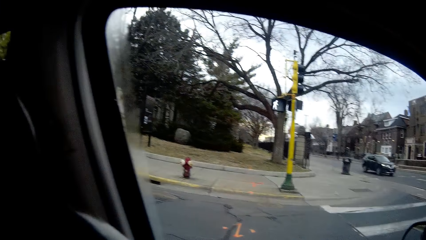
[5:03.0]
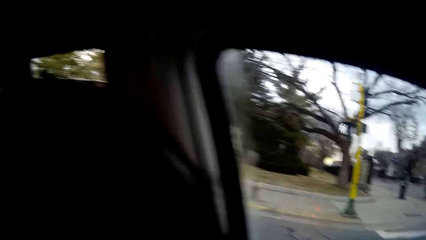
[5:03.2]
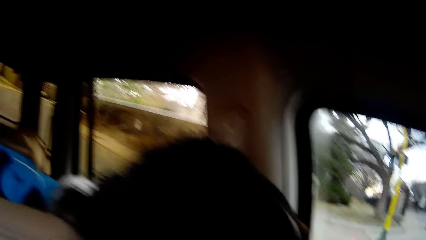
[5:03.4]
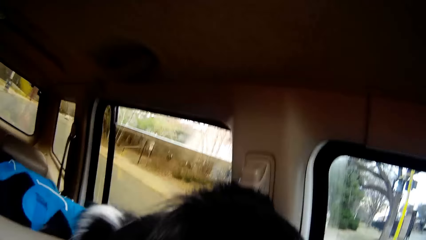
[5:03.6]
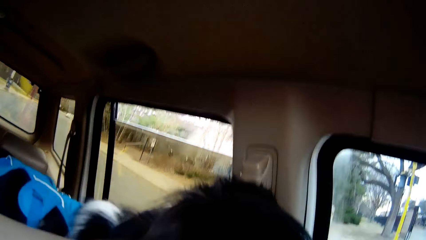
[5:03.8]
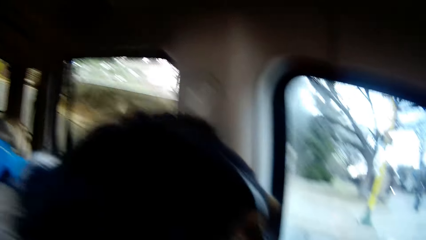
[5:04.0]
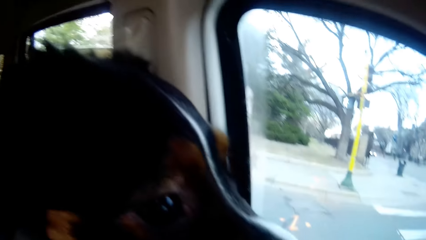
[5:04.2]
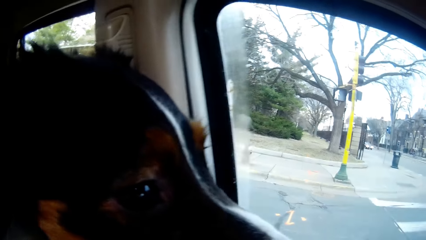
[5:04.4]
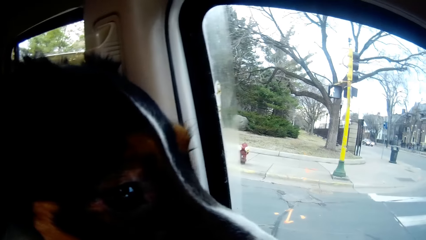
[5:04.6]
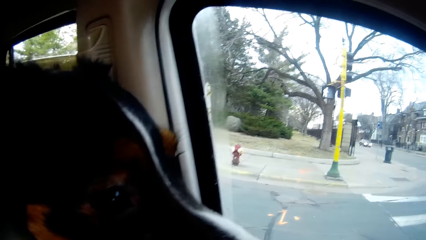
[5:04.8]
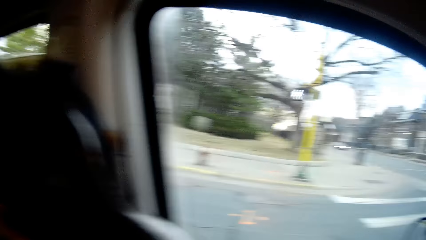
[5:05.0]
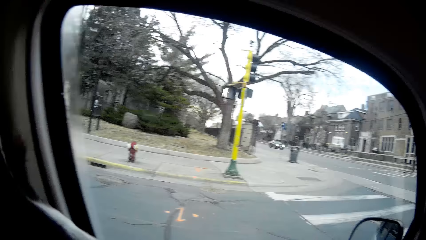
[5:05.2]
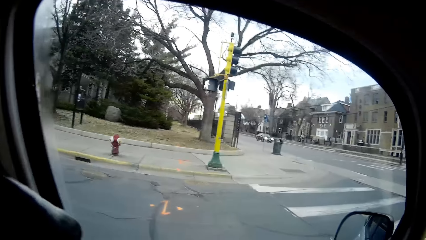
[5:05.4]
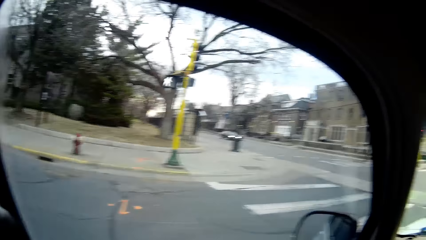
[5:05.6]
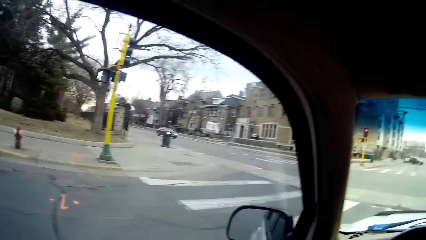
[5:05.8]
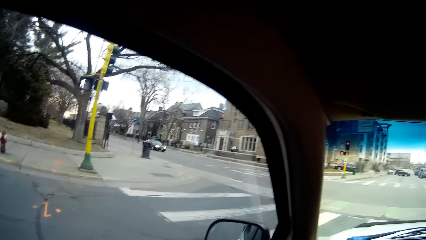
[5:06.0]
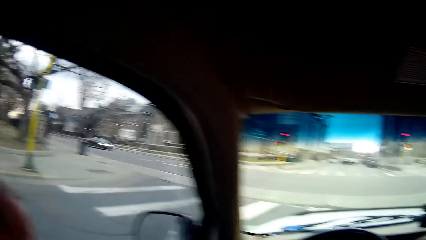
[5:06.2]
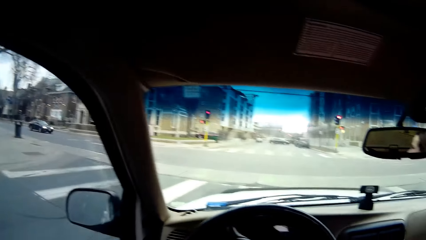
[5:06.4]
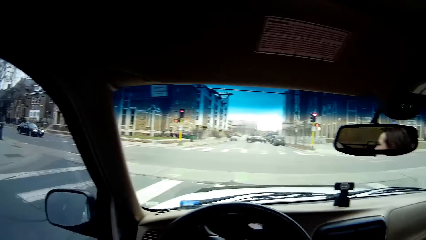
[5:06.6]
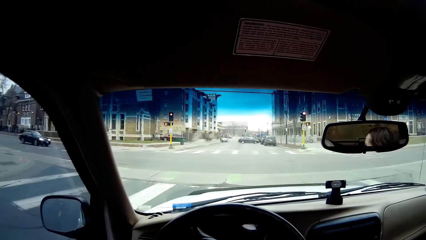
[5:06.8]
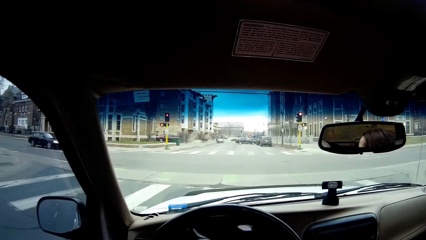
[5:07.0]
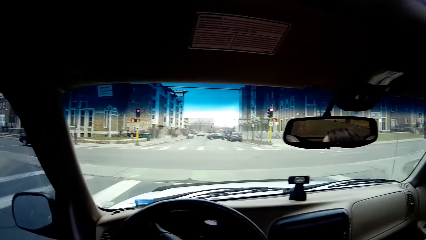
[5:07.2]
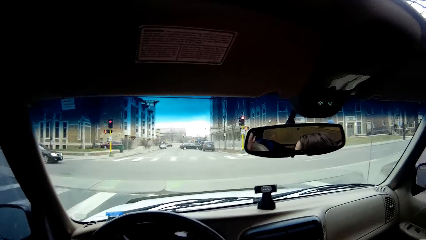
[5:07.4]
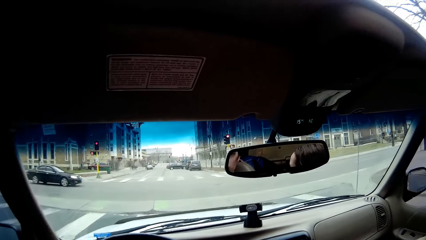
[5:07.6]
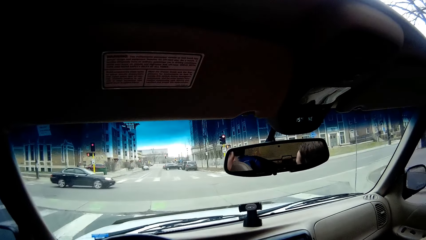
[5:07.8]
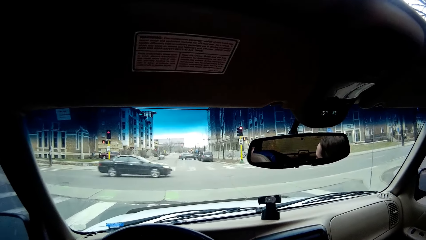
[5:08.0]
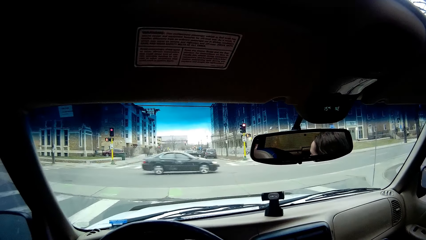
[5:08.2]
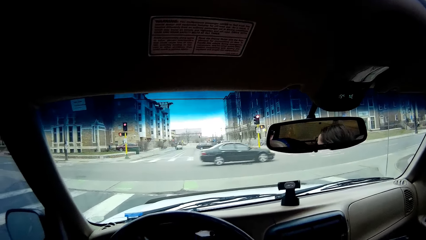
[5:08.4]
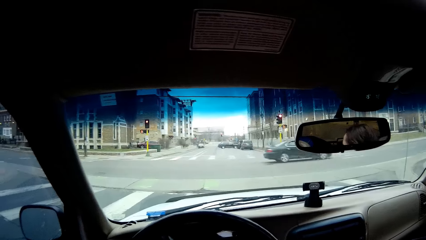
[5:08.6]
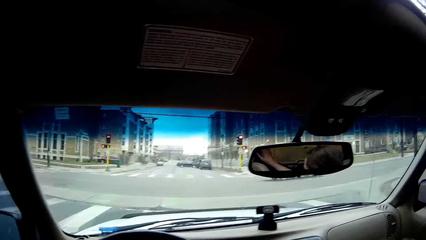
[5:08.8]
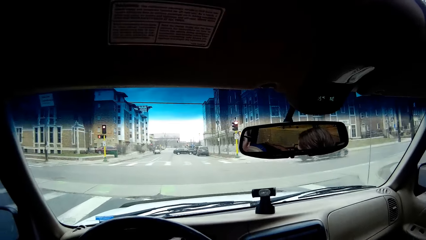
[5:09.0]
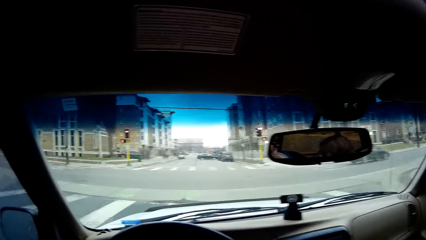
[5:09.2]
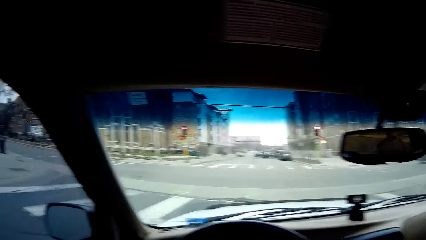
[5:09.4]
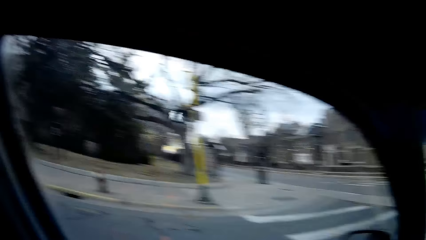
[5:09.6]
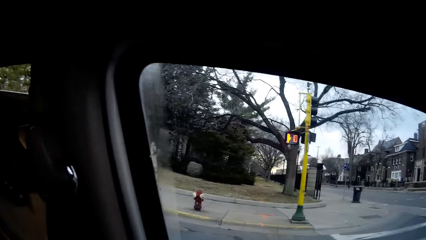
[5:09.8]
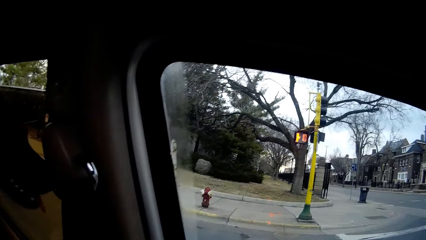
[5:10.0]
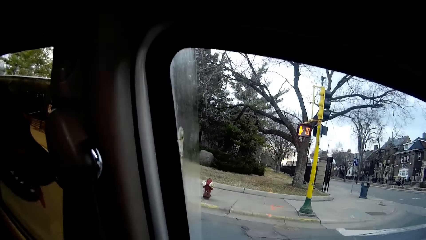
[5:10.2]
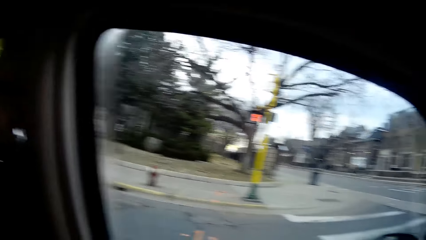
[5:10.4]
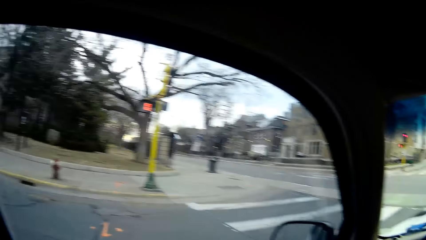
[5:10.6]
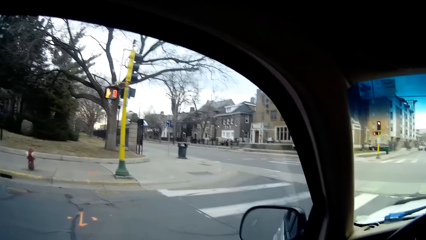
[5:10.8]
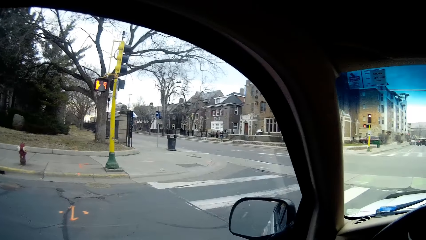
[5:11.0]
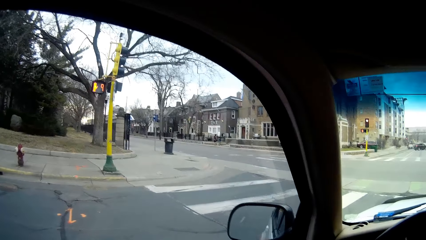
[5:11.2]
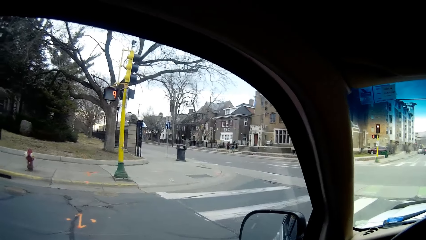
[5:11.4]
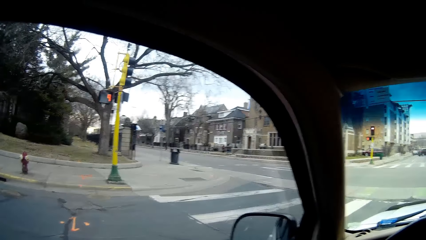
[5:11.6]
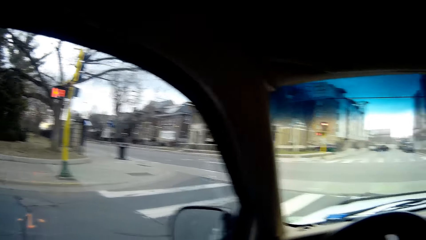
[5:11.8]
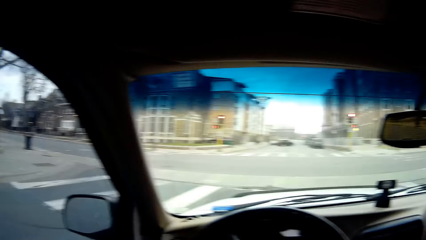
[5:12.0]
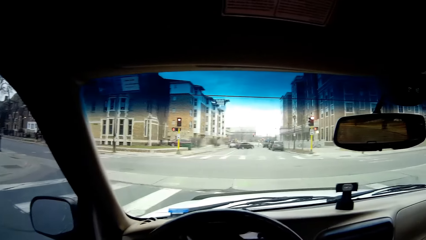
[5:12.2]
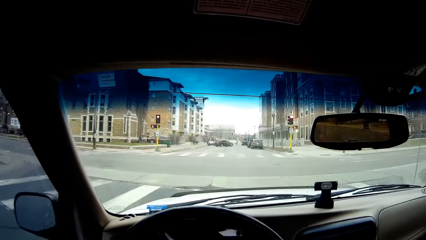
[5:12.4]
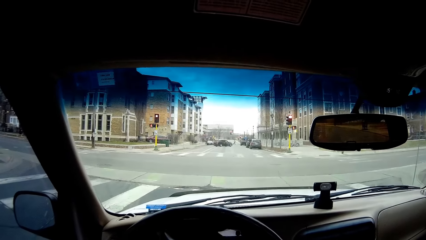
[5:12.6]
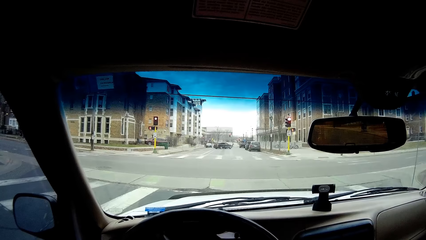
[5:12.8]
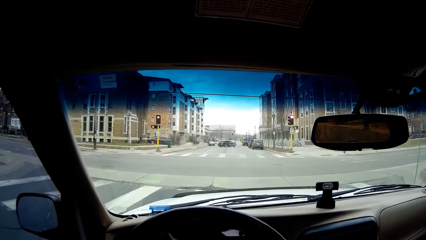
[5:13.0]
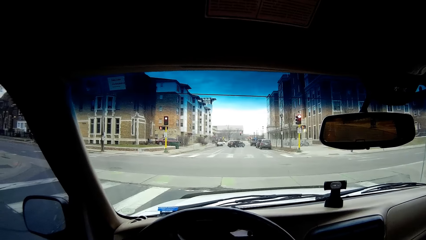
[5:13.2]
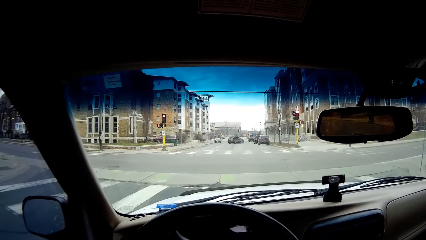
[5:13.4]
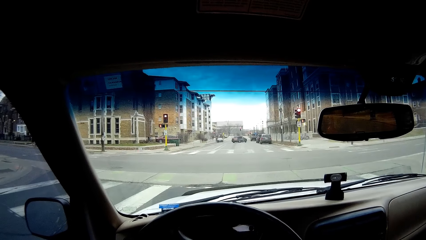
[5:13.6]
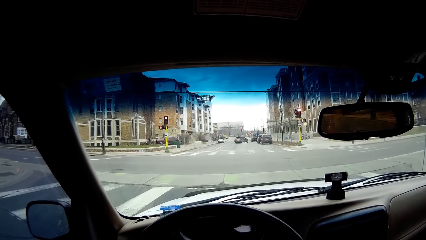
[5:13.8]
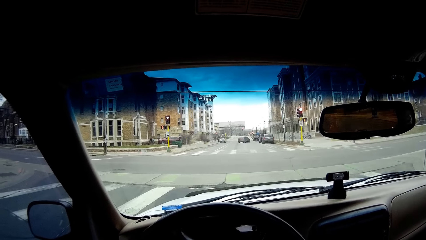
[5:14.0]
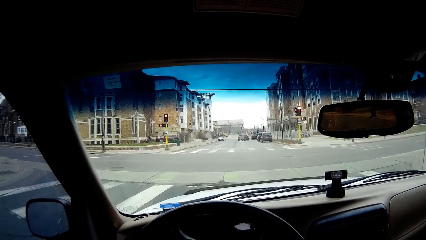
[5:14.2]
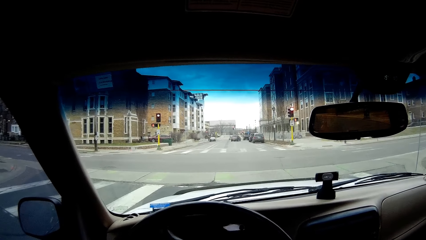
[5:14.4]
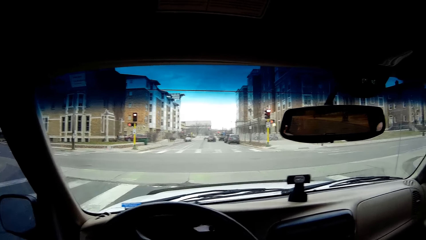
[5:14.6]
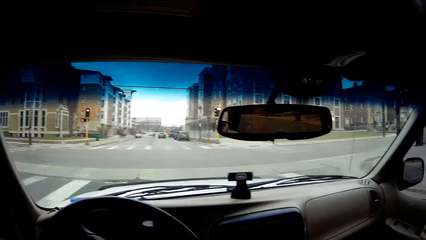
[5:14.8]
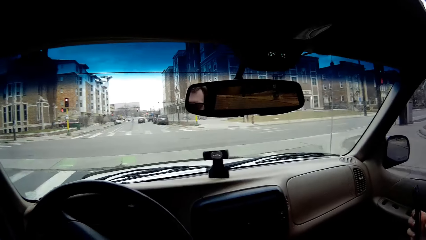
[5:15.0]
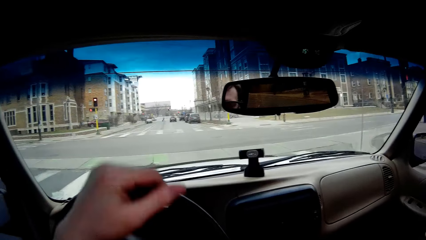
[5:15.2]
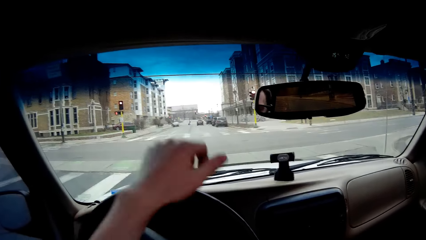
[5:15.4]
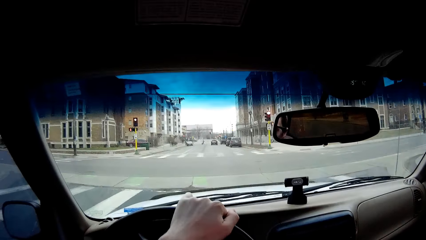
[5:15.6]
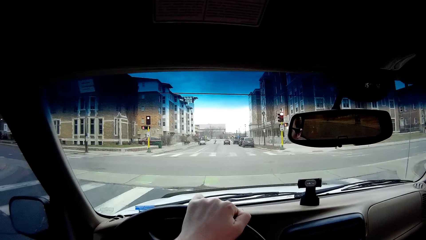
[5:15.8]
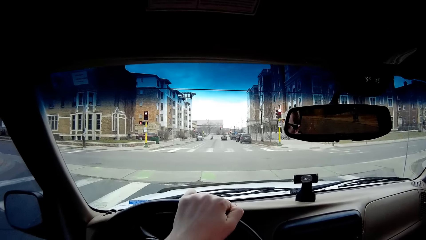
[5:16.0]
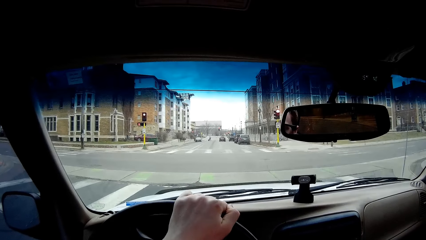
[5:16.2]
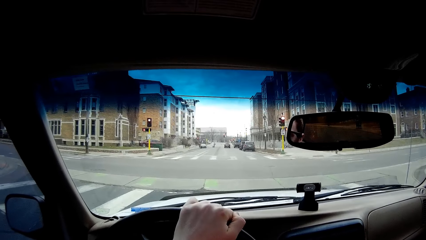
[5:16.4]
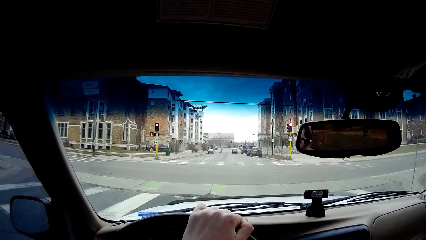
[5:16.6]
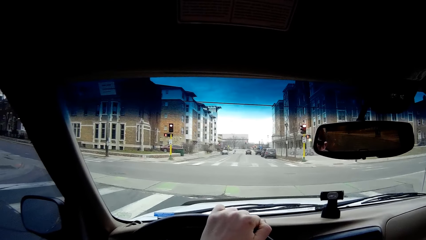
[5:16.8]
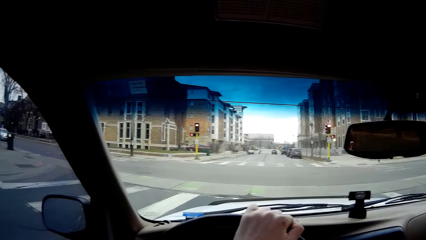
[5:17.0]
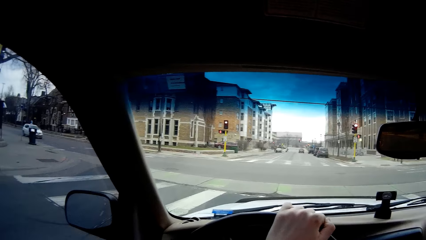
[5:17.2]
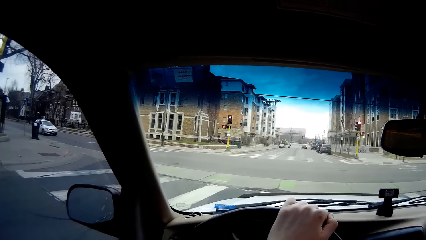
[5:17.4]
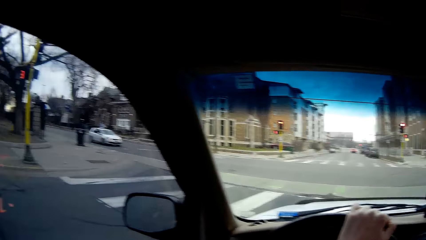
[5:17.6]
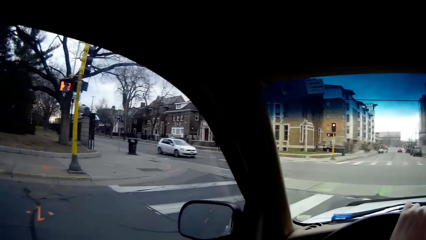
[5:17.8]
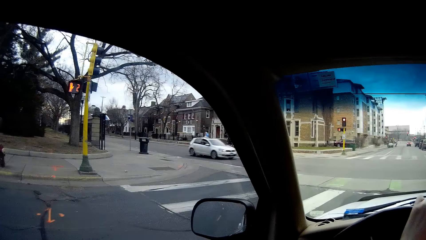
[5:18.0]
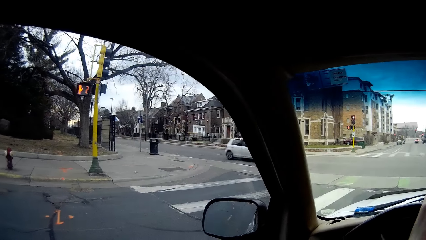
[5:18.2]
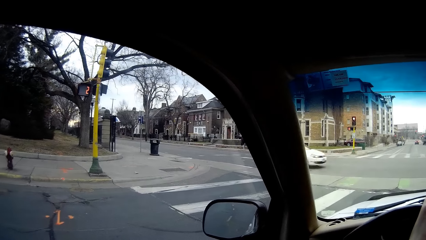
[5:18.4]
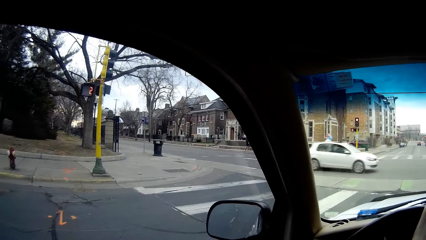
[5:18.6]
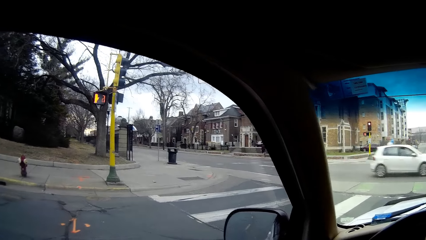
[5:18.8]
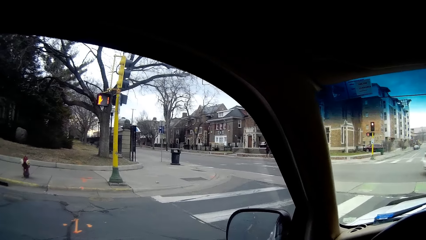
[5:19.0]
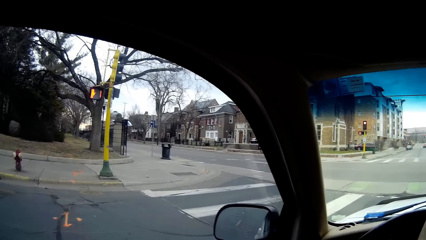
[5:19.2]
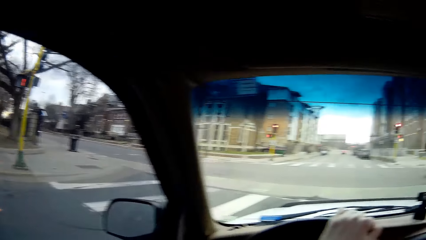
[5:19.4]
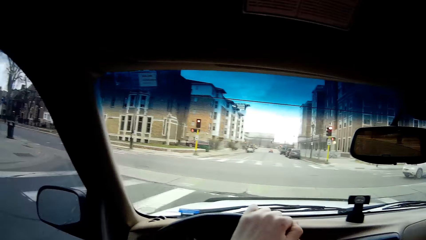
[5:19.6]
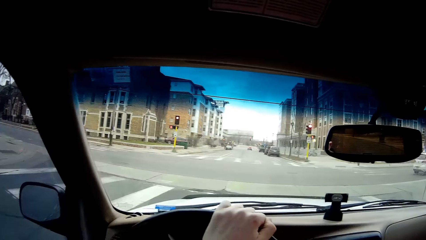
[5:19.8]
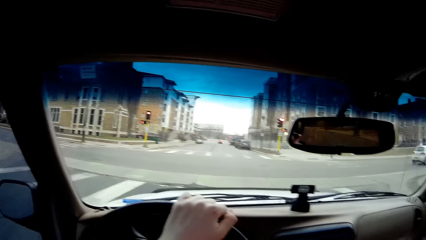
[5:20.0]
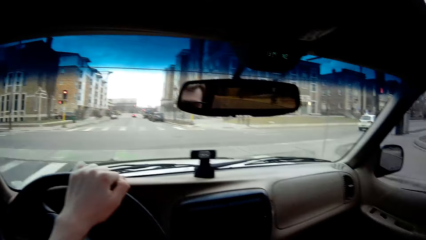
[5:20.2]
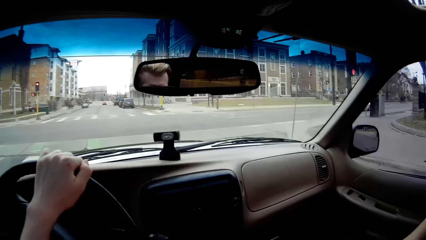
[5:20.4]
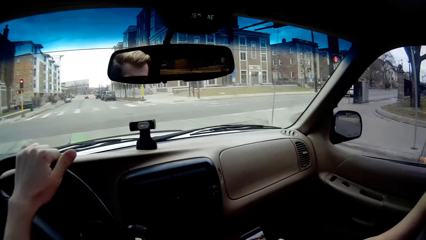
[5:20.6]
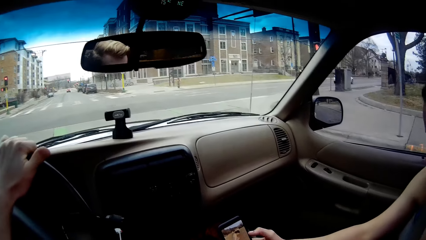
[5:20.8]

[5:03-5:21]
The camera wearer looks sideways. They look around the car. They look backwards. They look at the dog. They look sideways. They look at the road. A black car drives past the camera wearer. The camera wearer looks sideways. They look at the traffic light. They hold the steering. They look at the traffic sign. A white car drives past the camera wearer.
